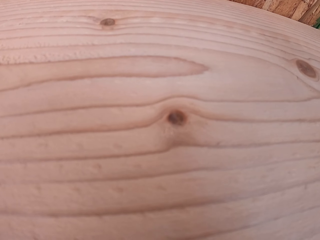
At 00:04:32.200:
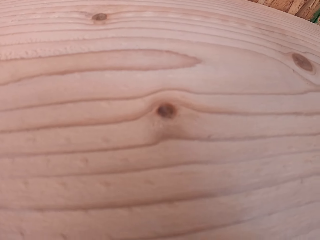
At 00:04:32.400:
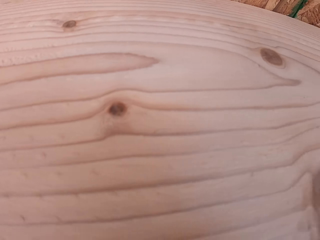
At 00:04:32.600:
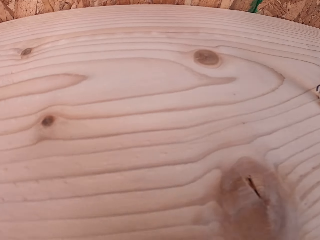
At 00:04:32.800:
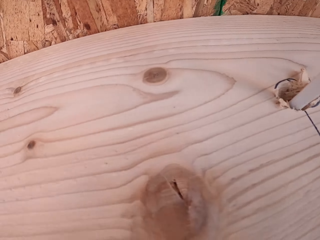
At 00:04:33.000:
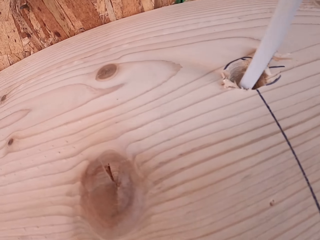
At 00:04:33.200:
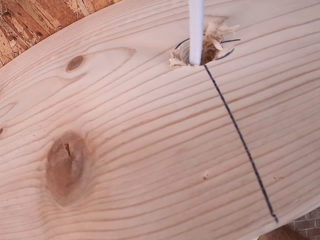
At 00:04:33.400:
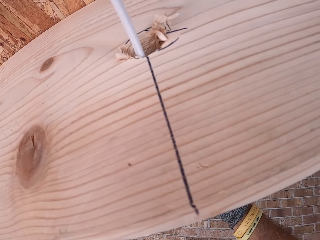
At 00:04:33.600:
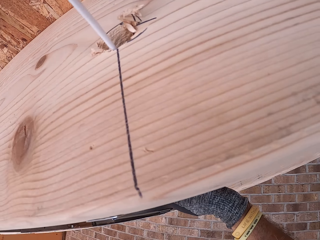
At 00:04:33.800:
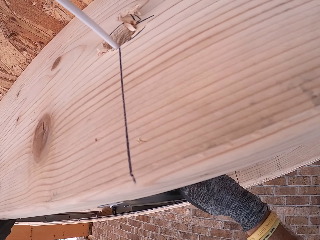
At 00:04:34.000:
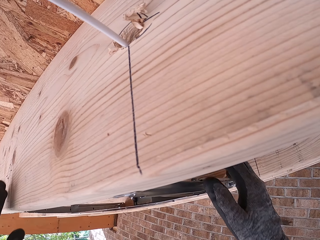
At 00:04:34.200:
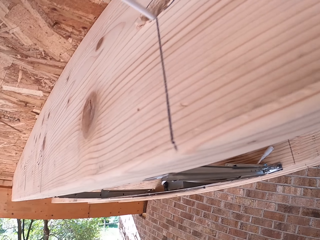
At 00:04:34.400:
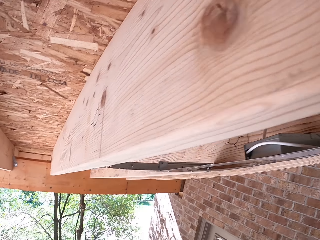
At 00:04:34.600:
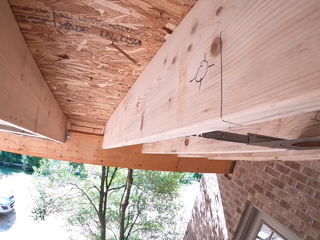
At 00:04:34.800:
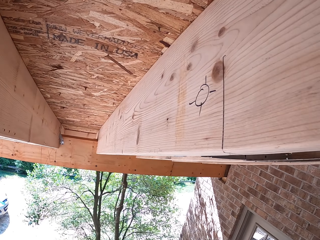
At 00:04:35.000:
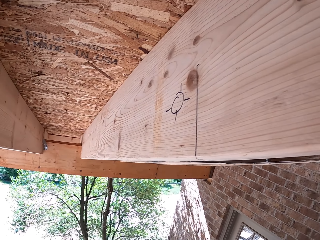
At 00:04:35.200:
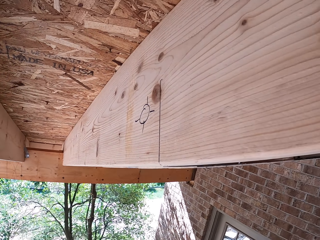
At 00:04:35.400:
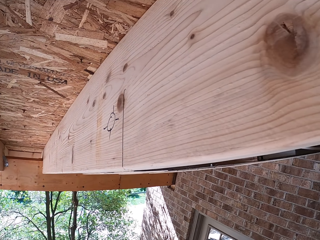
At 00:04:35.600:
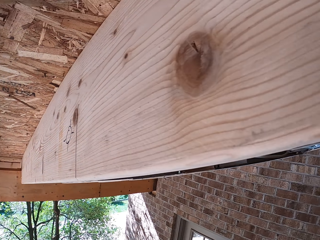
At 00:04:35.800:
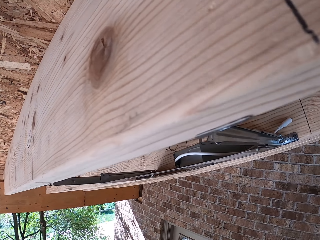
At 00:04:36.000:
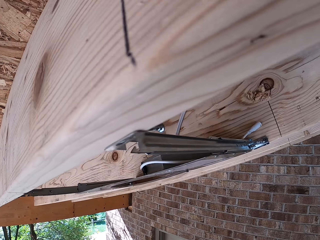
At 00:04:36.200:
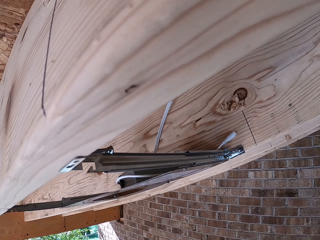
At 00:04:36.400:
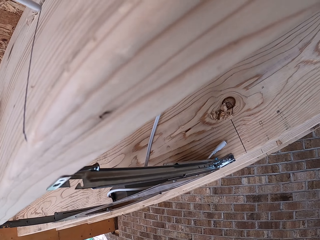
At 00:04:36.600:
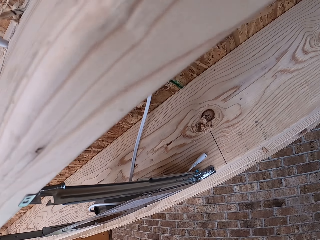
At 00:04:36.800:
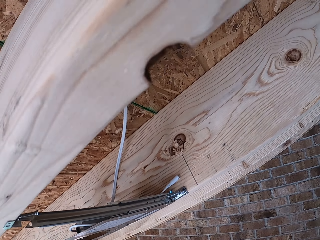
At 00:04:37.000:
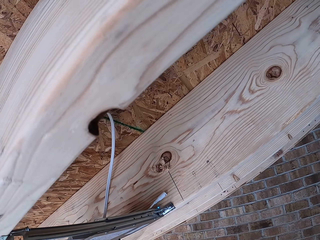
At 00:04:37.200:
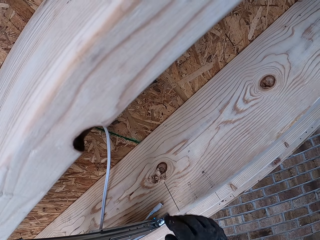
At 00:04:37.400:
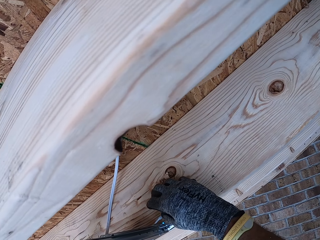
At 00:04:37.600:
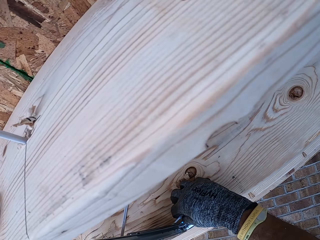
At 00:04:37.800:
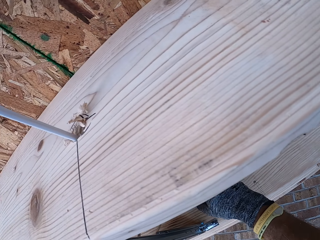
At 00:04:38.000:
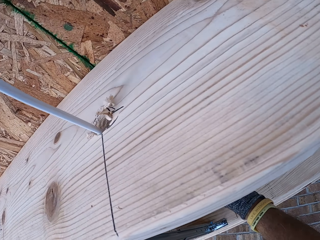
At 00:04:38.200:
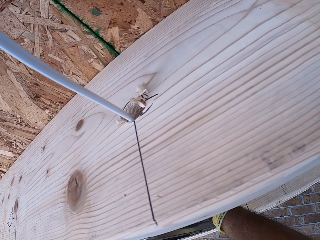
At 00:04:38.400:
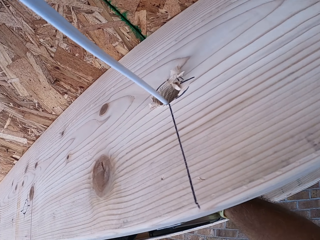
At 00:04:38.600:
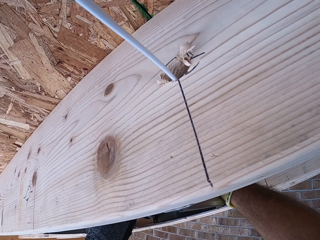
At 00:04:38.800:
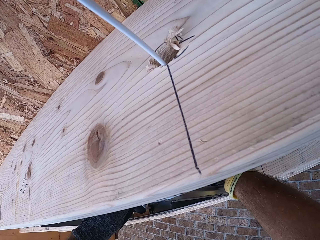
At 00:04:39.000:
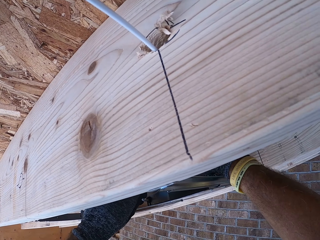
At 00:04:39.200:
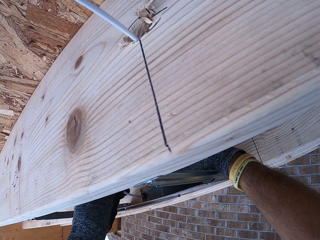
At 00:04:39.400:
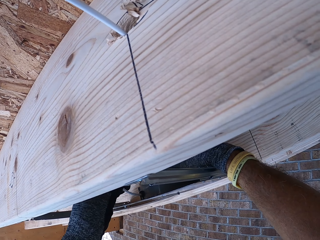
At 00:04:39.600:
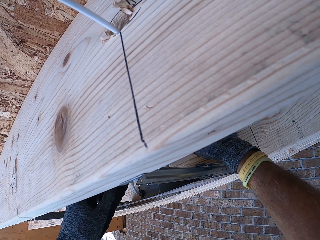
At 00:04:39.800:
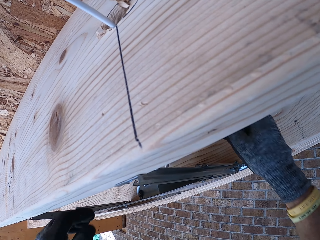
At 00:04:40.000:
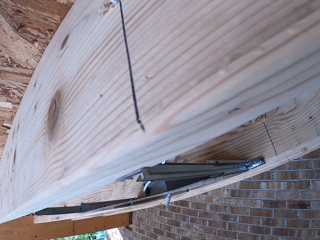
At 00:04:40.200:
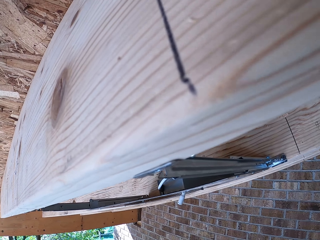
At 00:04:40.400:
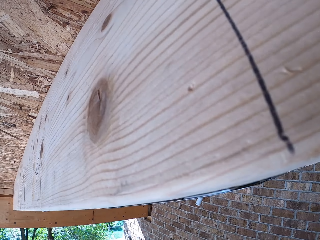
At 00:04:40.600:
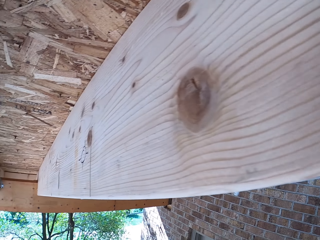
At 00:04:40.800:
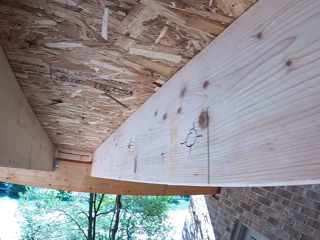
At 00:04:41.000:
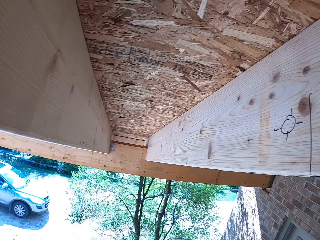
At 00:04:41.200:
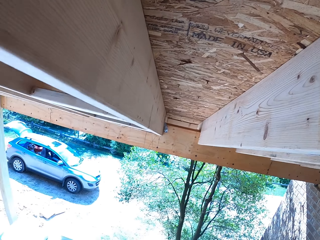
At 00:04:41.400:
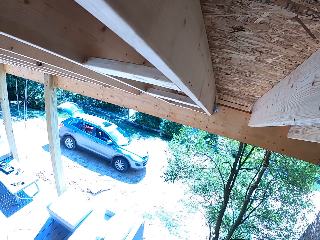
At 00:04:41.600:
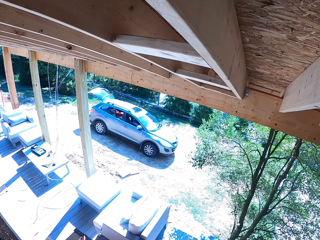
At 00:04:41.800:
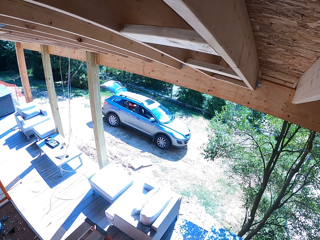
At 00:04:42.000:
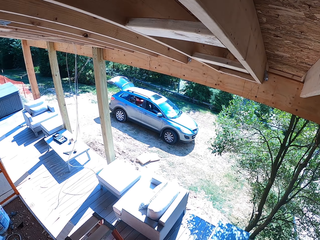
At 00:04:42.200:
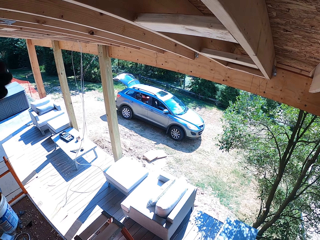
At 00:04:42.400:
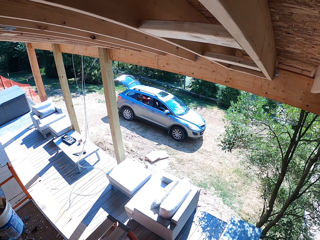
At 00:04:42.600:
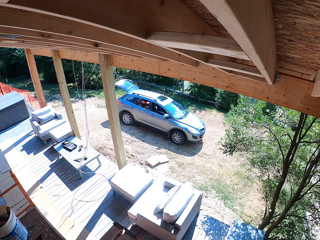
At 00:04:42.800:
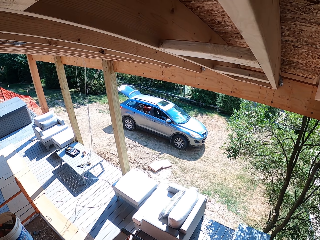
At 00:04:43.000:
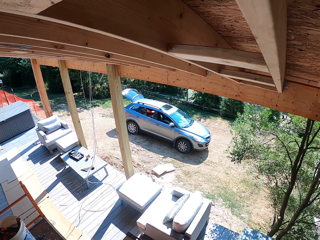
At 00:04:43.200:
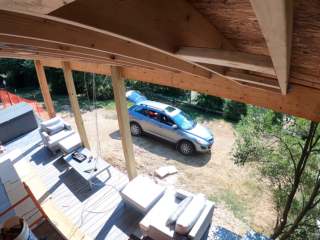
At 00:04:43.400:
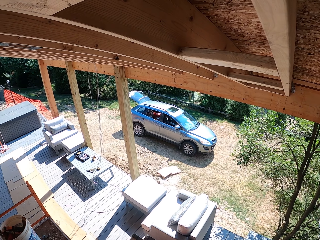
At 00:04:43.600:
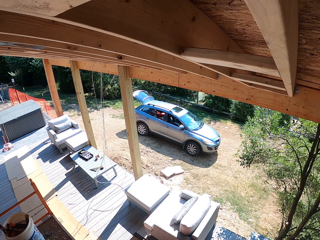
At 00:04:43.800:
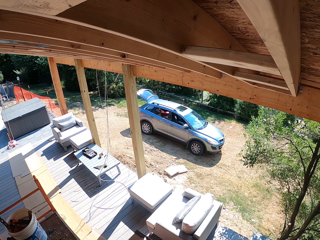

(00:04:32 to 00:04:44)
The camera wearer looks around. They walk around. They move the cable. They walk around.

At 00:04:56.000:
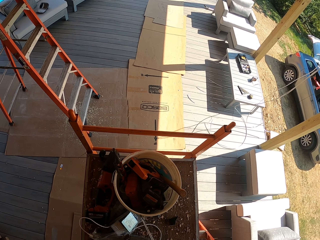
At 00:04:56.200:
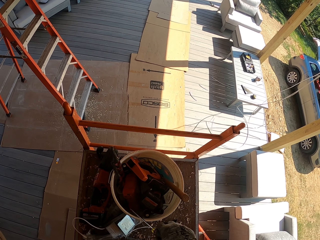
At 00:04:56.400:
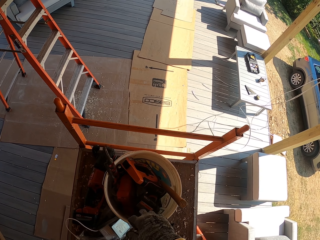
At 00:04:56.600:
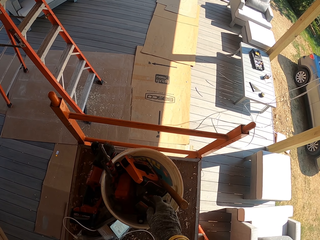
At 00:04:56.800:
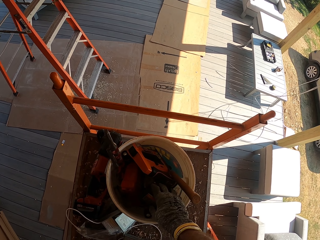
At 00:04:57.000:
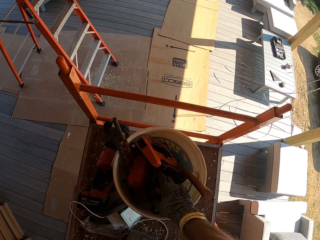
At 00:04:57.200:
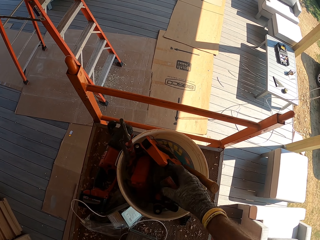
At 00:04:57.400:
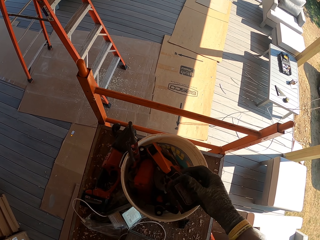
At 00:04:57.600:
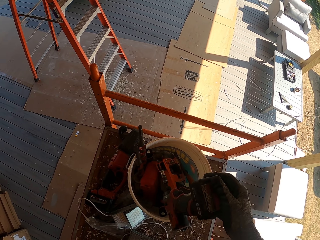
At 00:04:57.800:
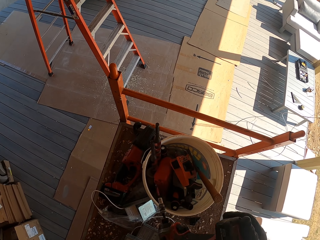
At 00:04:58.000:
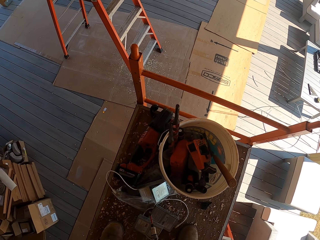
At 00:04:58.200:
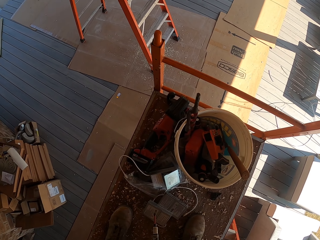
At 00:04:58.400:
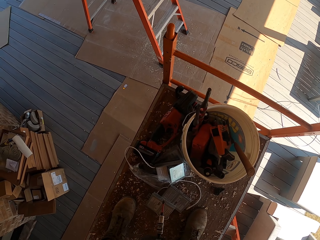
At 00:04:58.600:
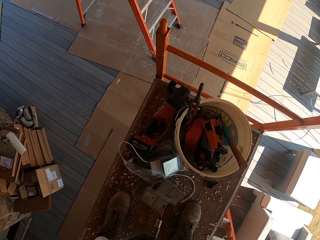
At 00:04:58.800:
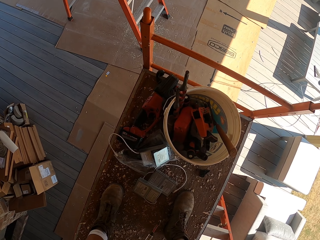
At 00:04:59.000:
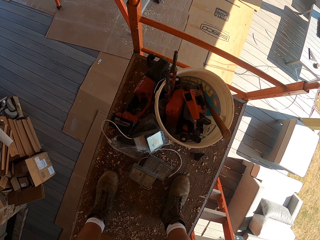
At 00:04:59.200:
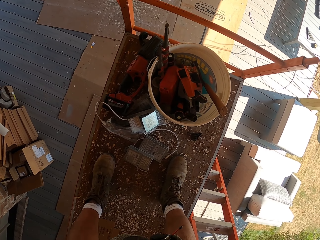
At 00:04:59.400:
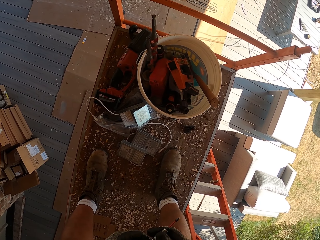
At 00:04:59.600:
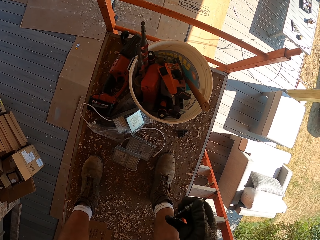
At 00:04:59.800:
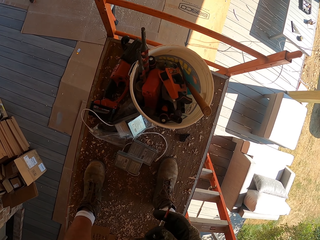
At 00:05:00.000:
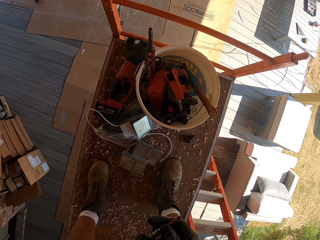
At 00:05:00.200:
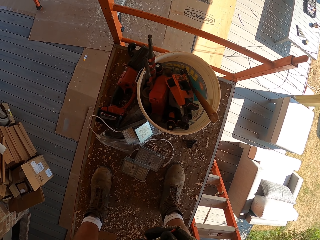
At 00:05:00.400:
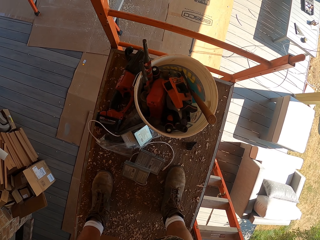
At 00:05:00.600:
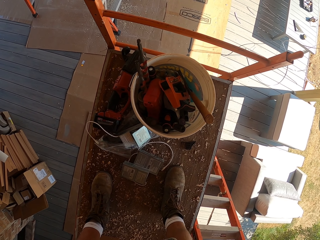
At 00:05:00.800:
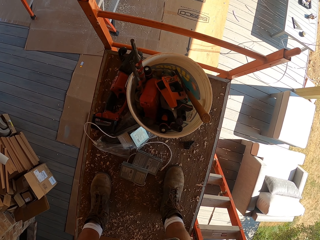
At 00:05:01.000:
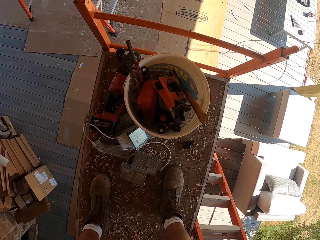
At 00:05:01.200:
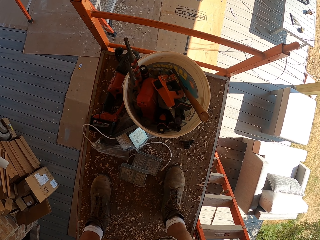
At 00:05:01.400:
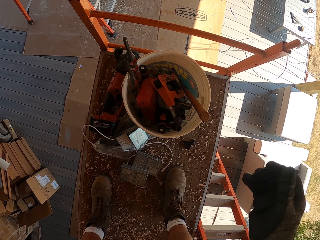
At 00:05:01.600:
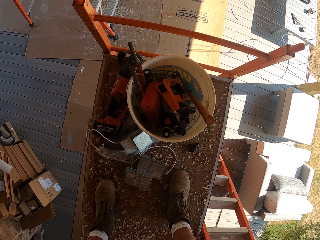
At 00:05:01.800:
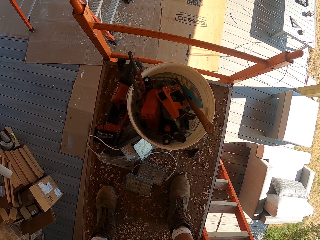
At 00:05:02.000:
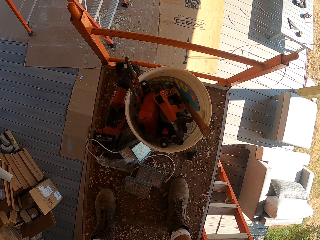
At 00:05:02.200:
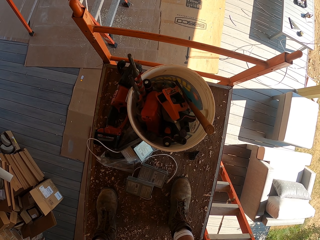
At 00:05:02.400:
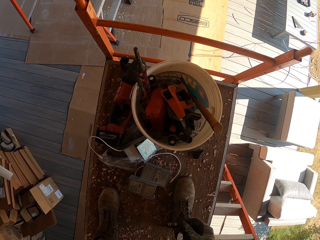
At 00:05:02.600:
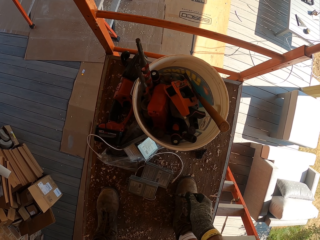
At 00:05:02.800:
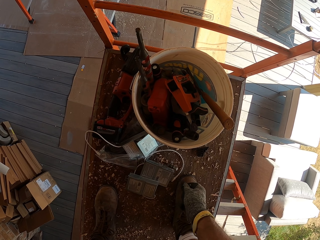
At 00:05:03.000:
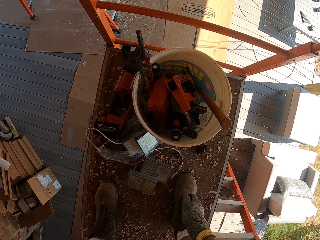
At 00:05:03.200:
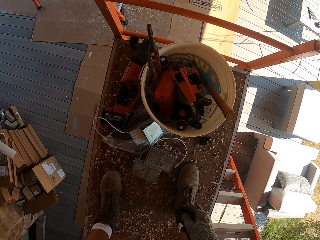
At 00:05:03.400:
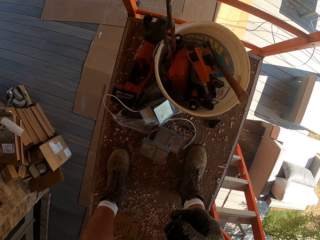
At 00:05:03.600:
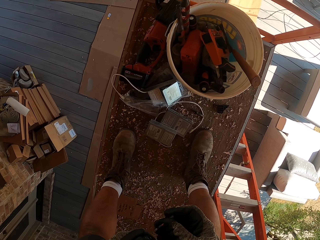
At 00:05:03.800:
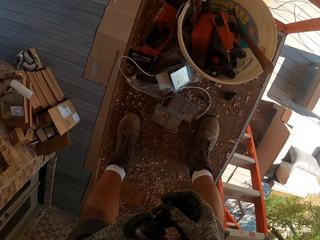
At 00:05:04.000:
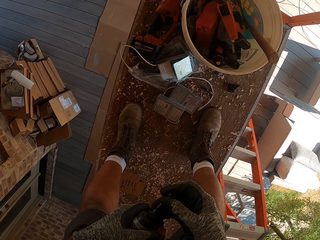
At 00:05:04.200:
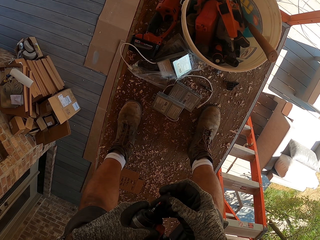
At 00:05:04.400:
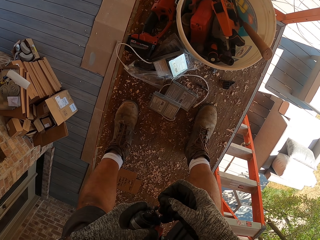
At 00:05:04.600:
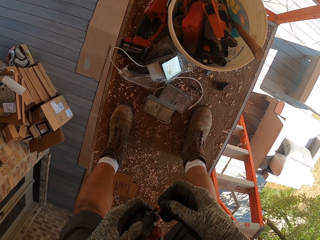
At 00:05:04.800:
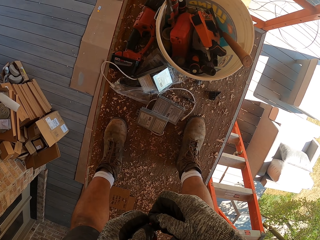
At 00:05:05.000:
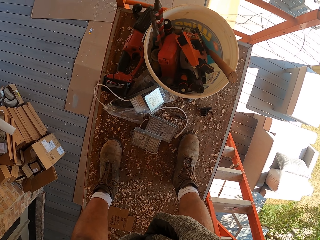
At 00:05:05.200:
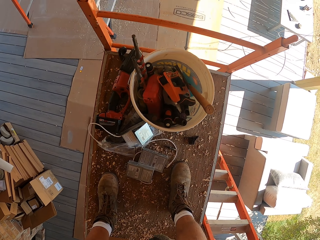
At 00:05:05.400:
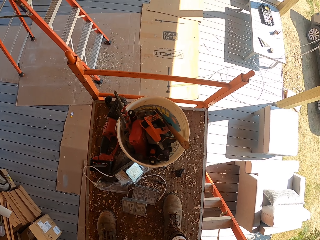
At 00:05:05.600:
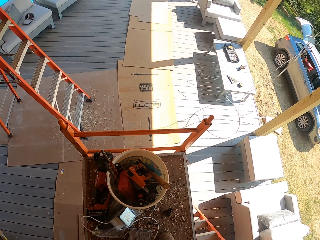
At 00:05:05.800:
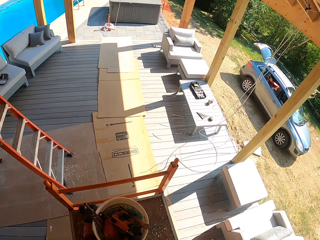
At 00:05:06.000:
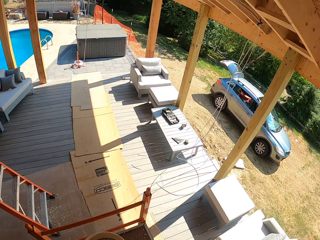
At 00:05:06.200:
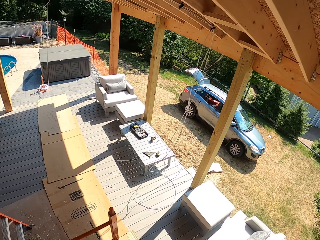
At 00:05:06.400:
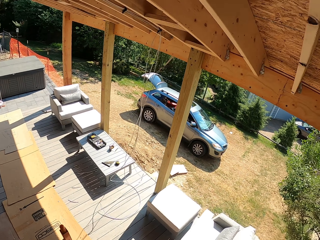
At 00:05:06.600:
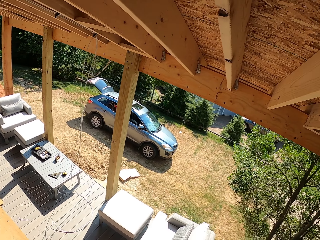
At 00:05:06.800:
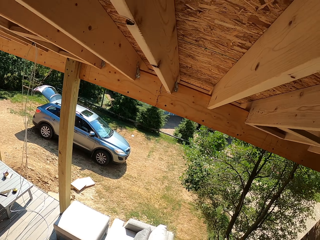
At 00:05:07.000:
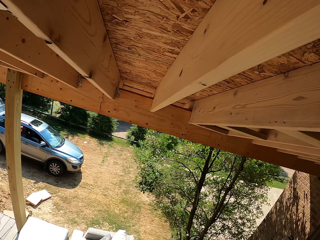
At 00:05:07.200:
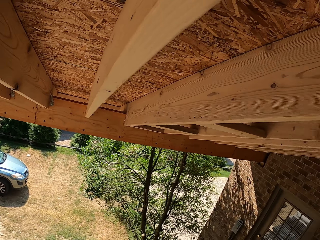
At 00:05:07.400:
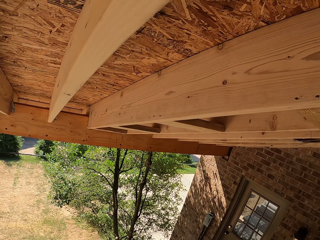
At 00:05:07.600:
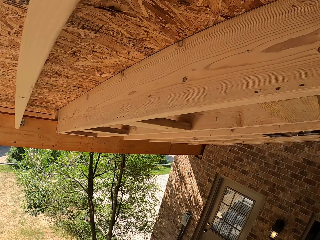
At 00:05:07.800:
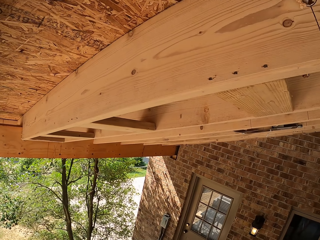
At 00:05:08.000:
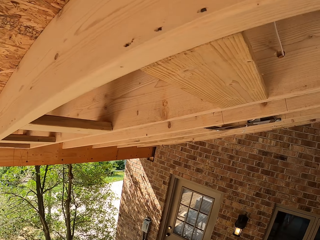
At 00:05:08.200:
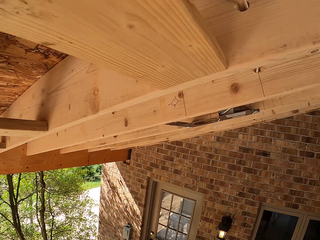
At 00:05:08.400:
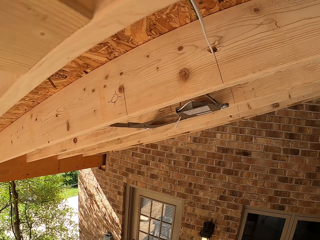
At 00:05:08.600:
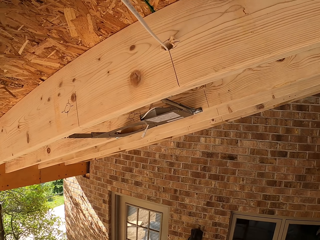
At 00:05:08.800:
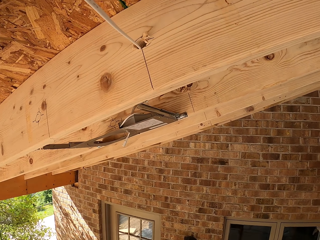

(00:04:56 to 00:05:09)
The camera wearer picks up the drill. They dismantle something. They remove the nail from the drill. They throw the nail. They look around.
